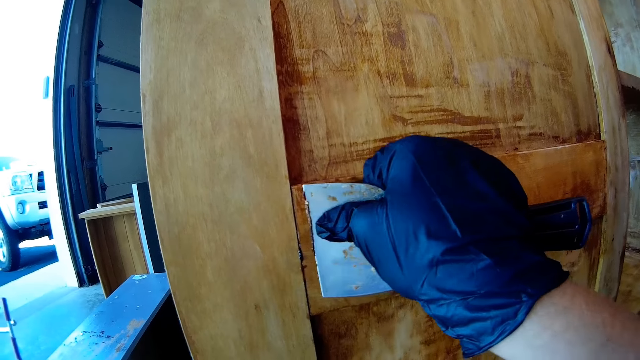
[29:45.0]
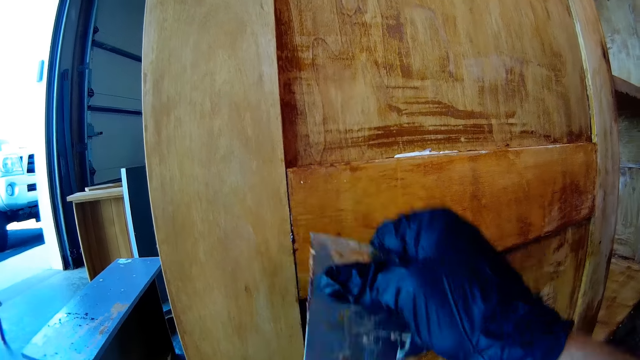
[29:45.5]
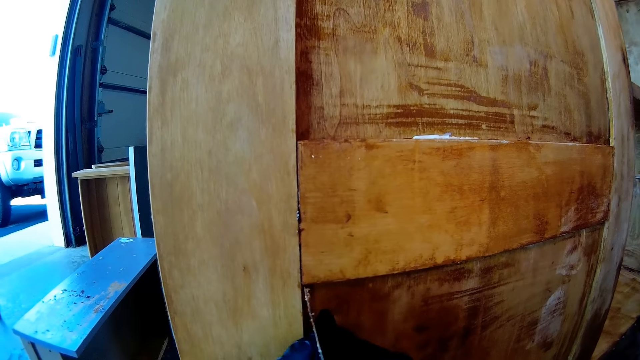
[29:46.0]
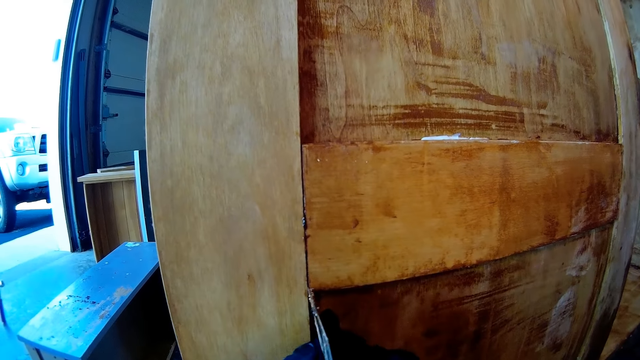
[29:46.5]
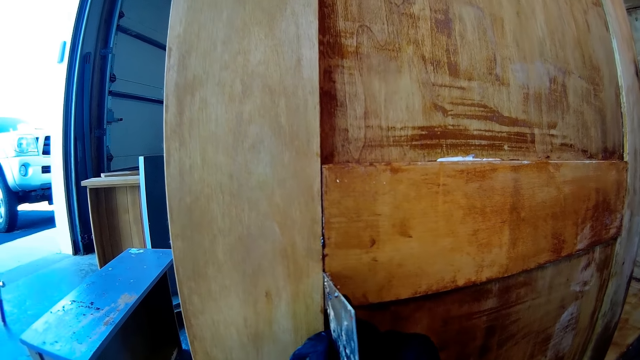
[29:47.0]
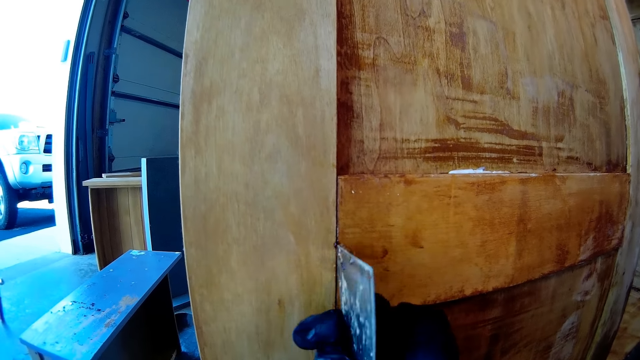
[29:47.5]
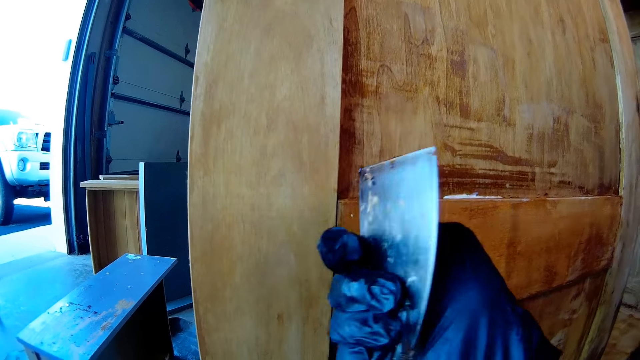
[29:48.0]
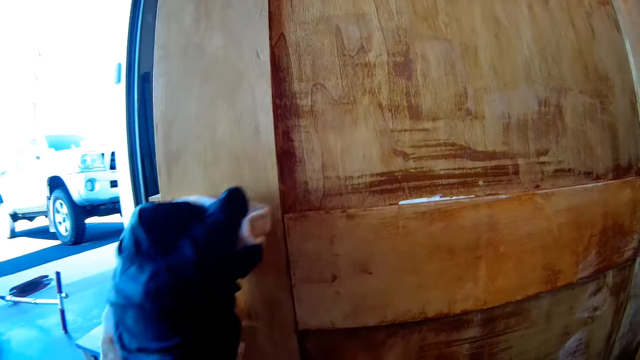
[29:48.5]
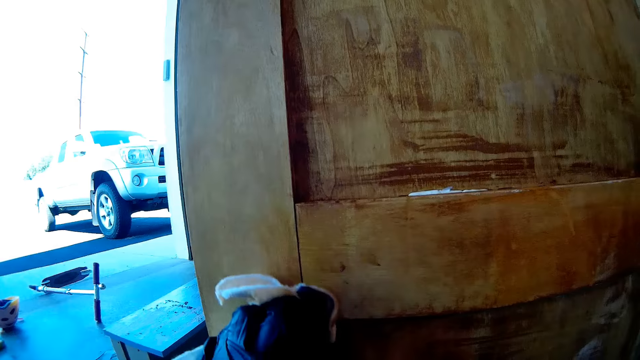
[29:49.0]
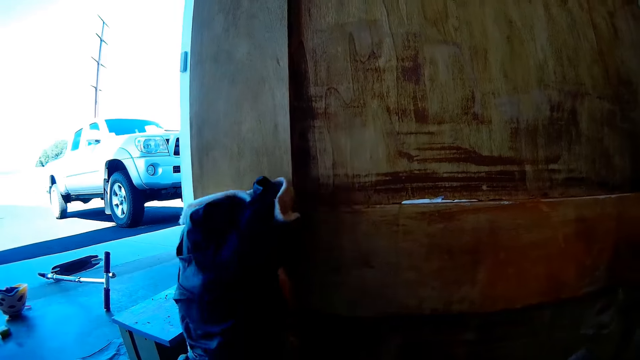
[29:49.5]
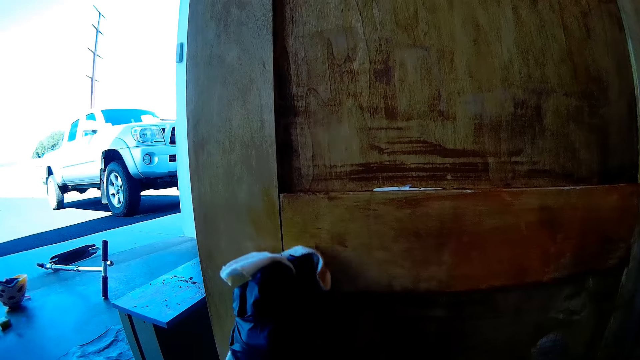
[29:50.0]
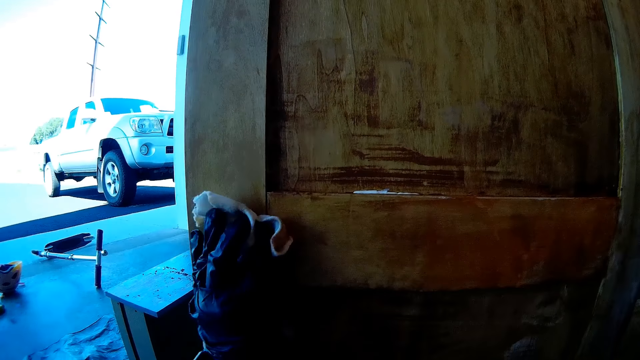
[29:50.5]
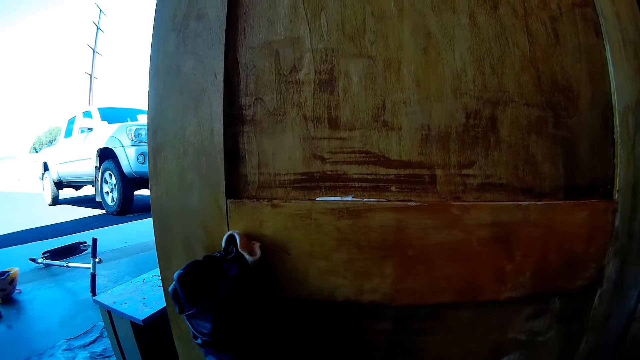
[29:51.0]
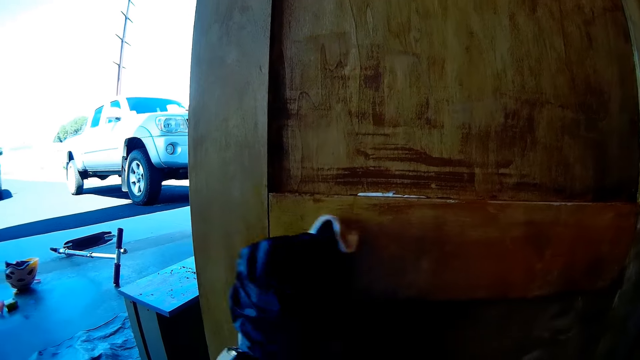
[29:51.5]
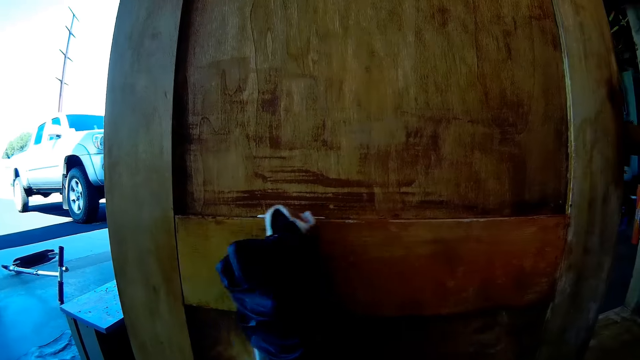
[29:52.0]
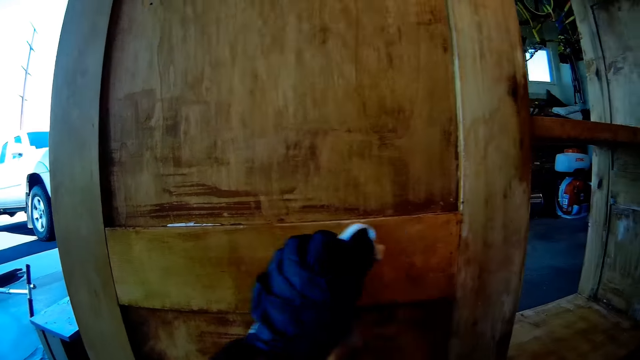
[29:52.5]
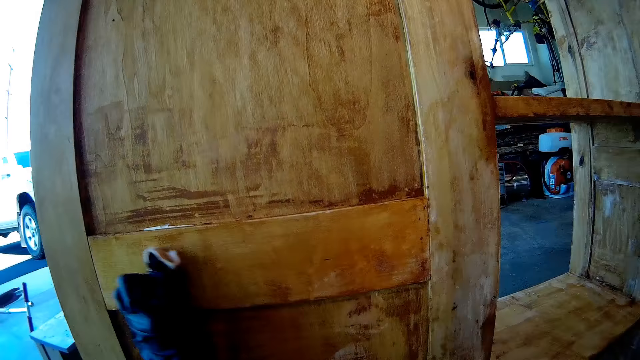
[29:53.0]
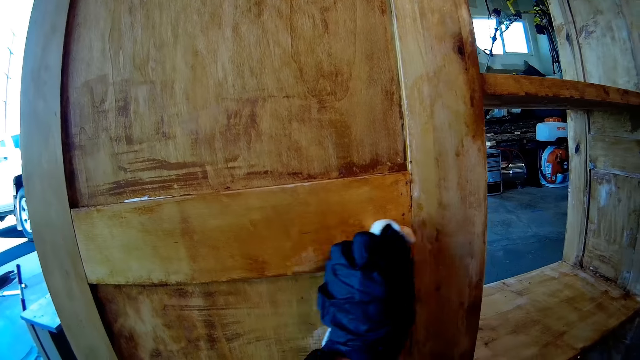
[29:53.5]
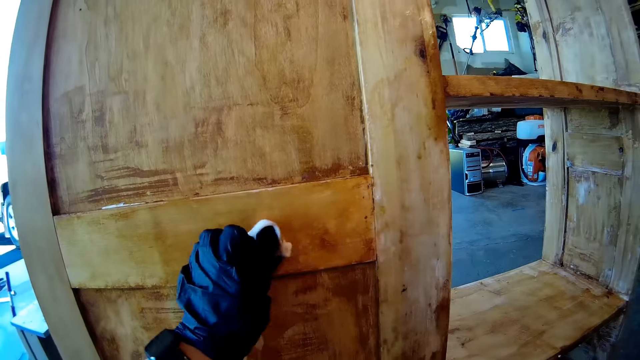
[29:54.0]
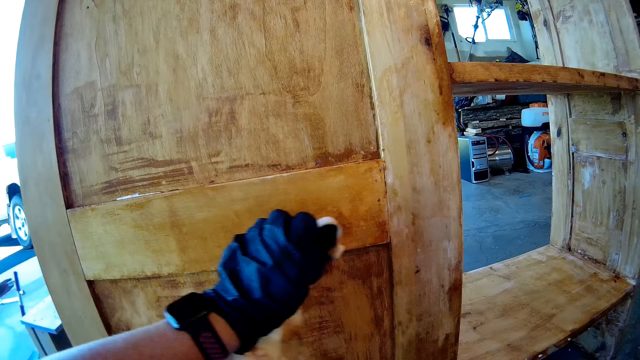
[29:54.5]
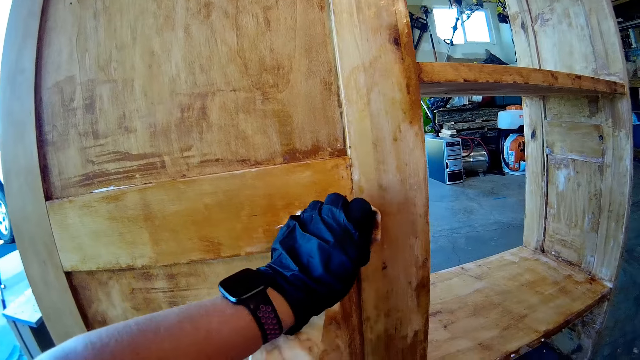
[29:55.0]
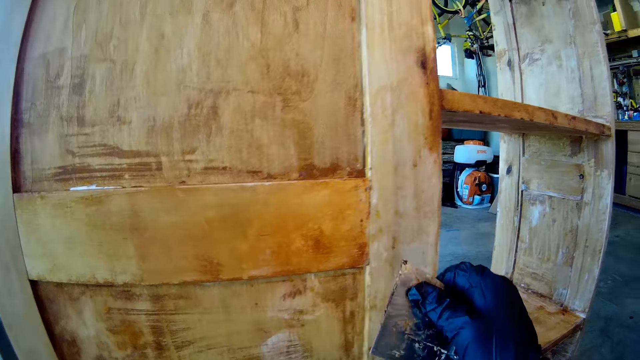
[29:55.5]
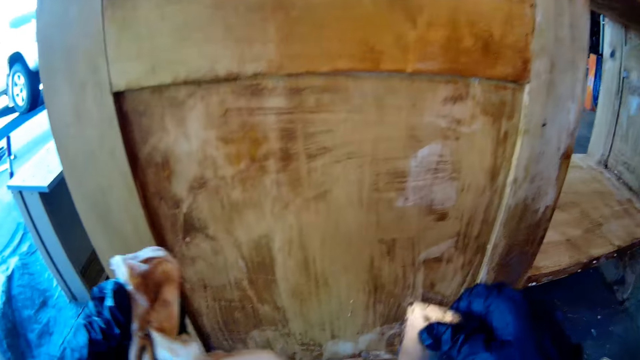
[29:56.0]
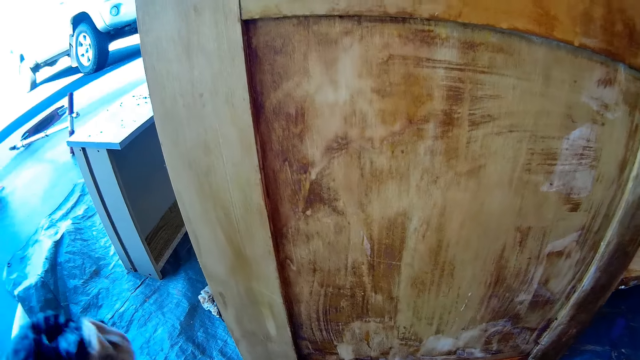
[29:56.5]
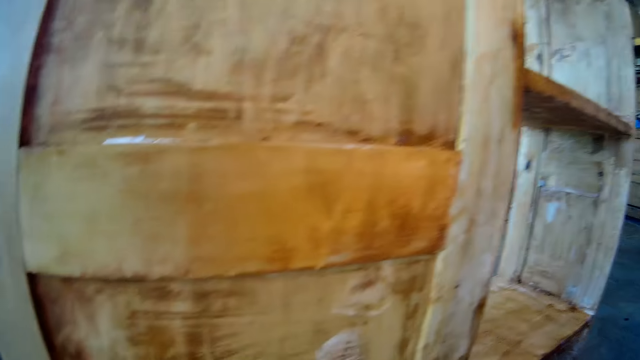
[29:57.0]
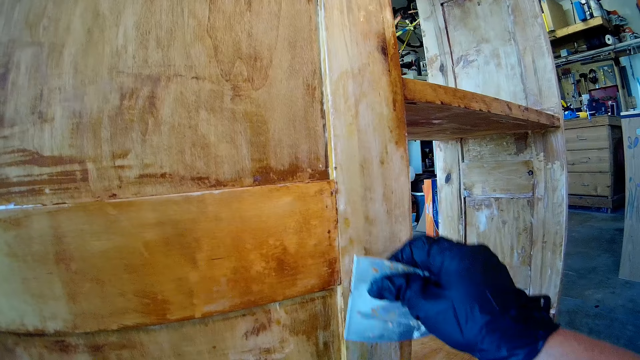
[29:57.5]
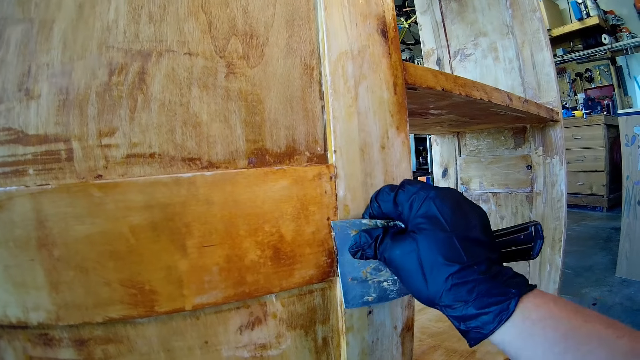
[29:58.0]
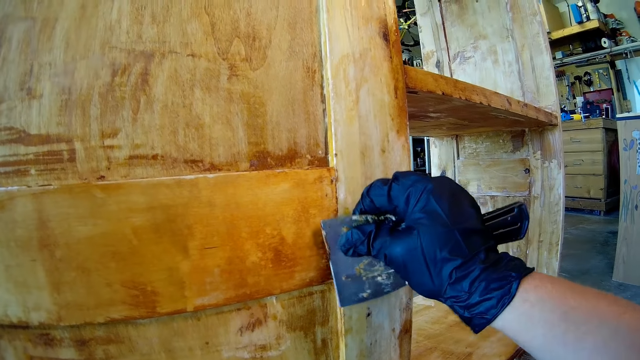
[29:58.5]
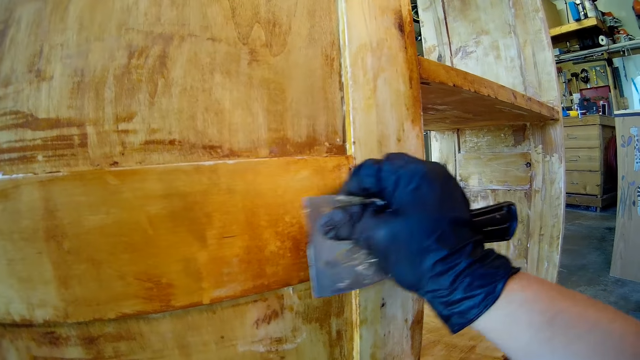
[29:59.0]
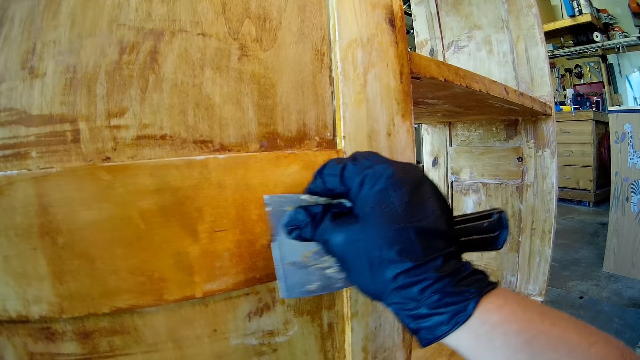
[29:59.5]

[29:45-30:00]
The camera wearer swings the right hand. They swing the left hand. They wipe the cupboard using a hand towel. They swing the right hand. They swing the left hand. They wipe the chisel using the hand towel. They scrub the cupboard using the chisel. They remove paint with a paint scraper.
